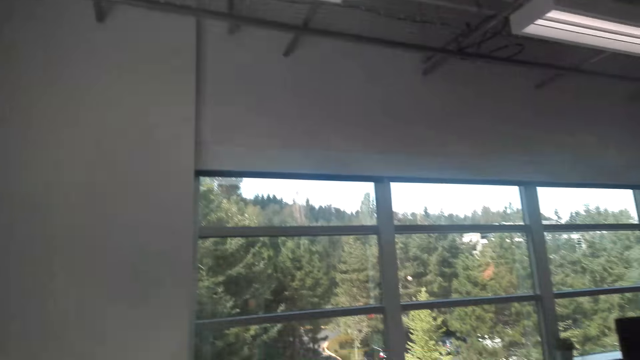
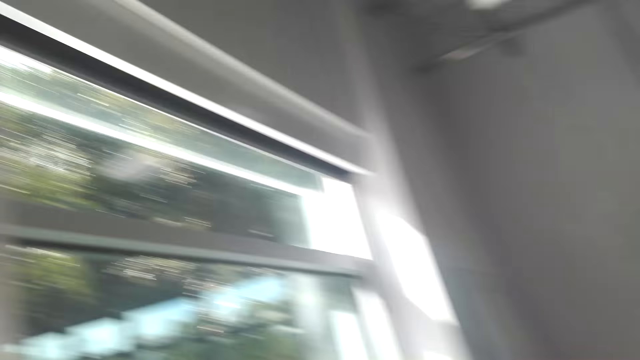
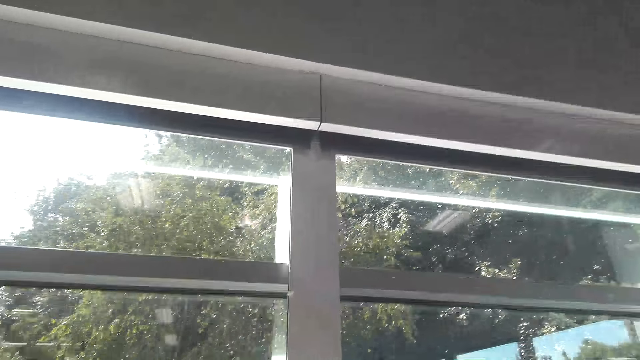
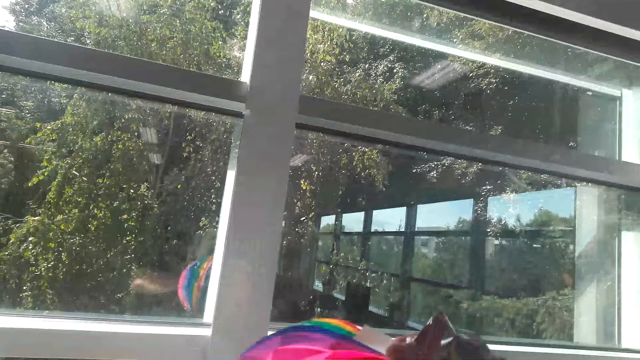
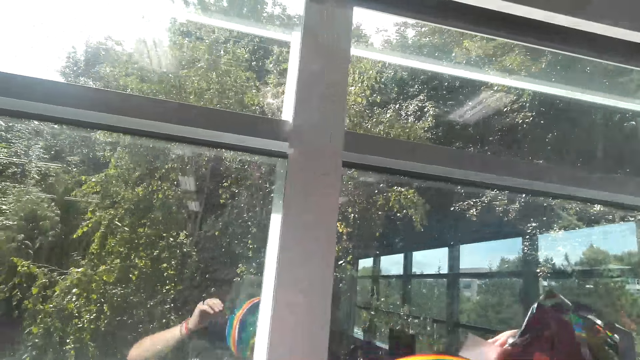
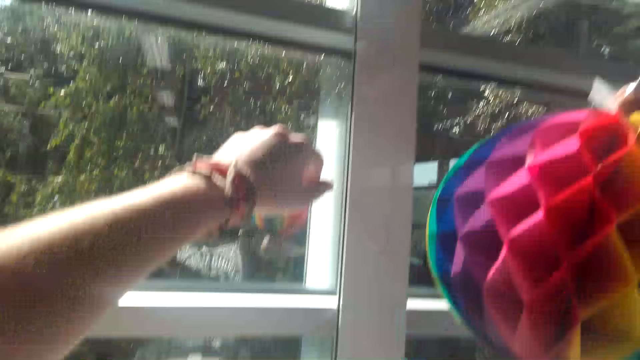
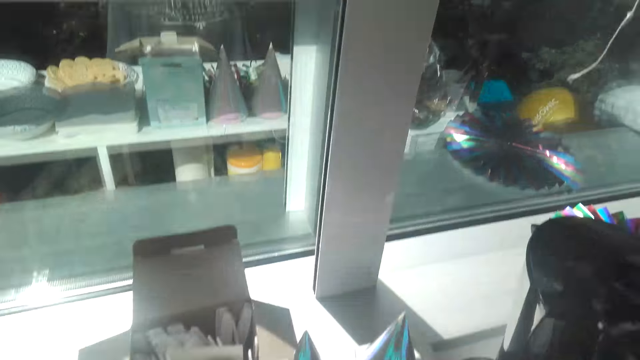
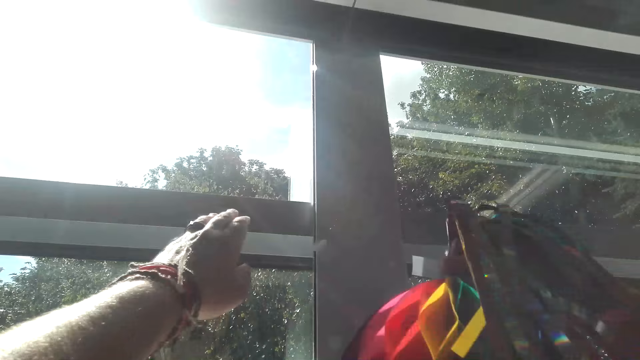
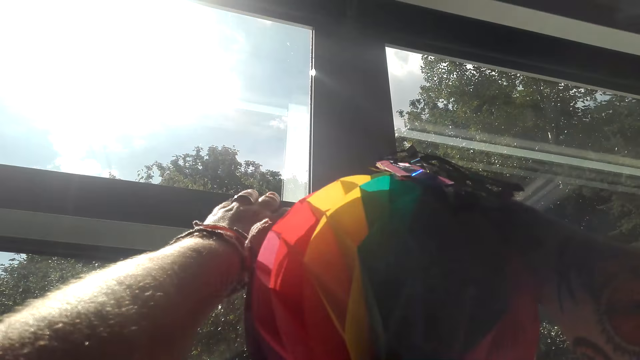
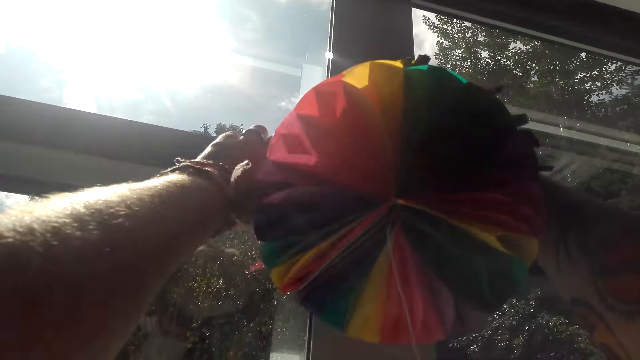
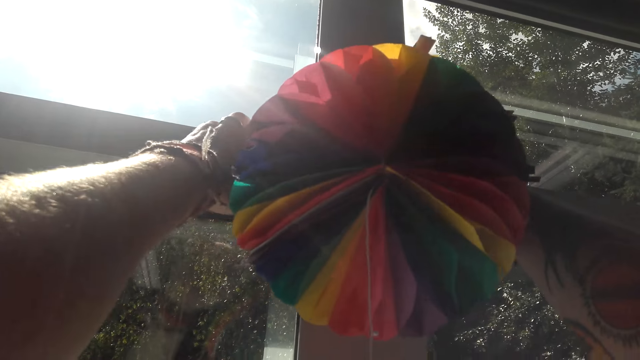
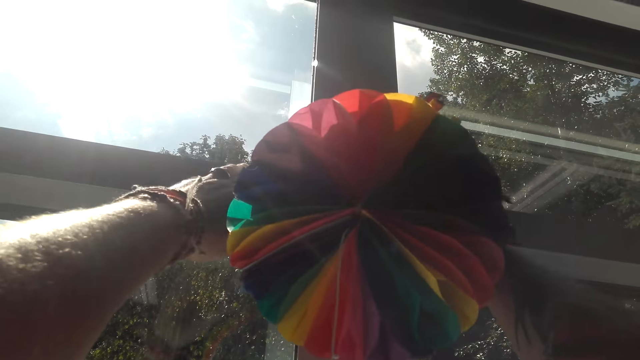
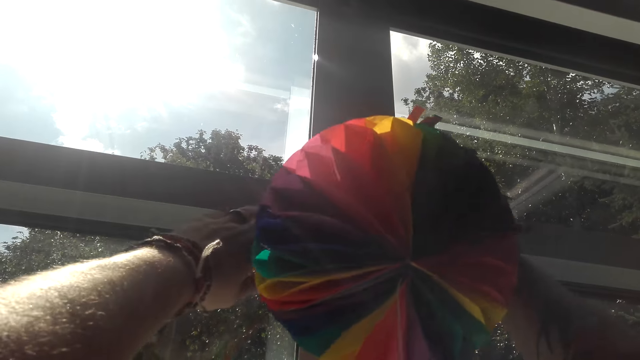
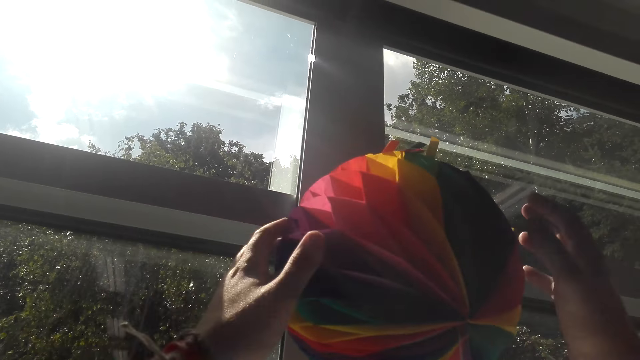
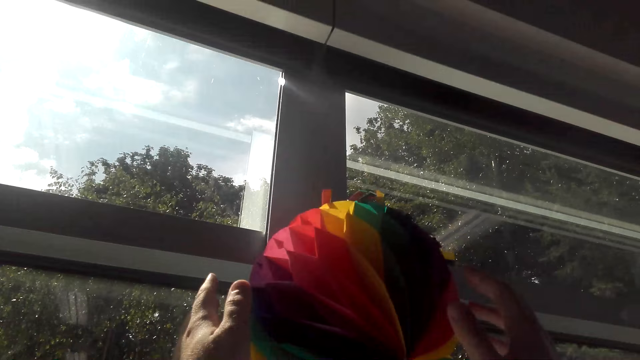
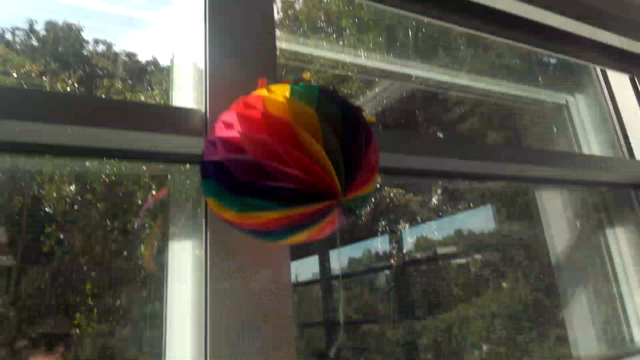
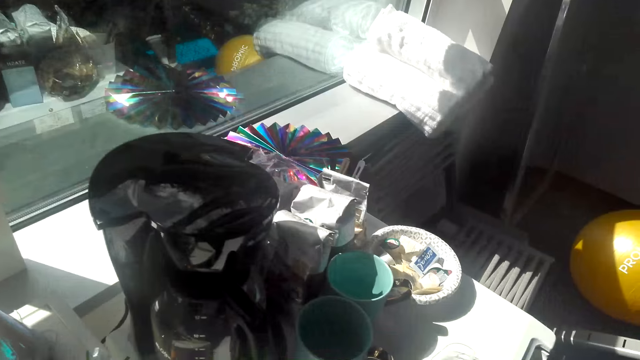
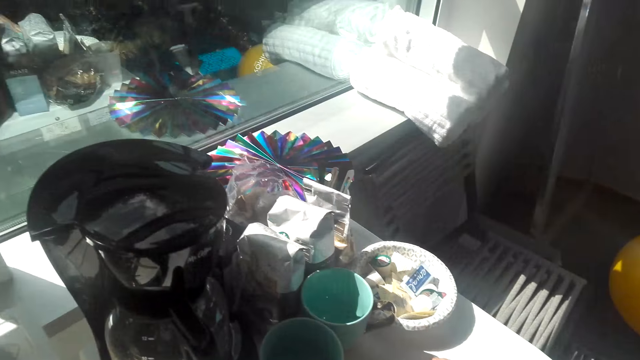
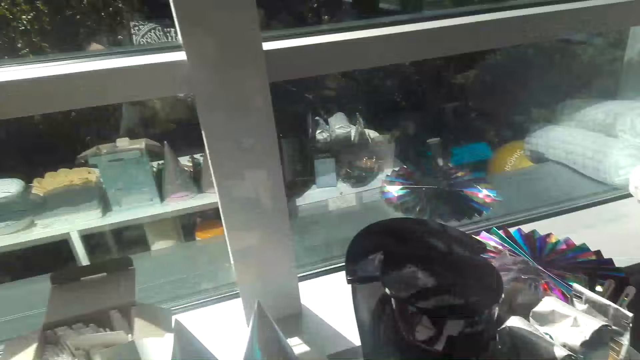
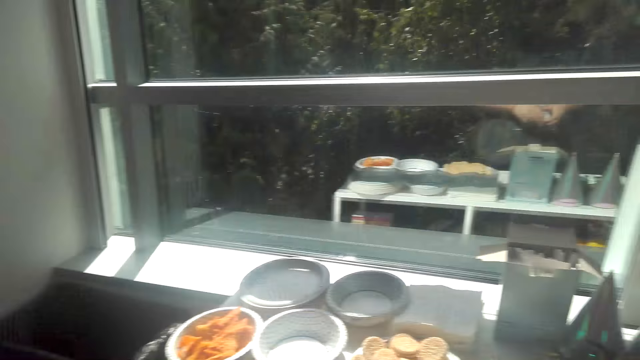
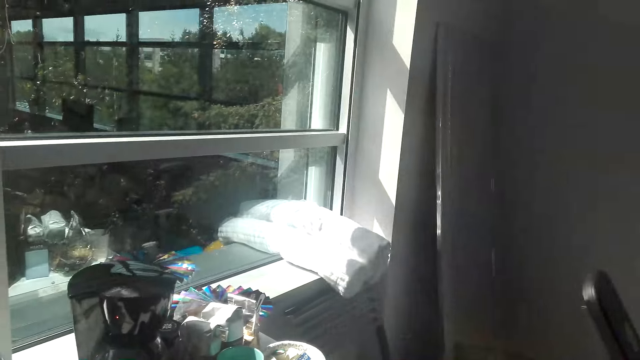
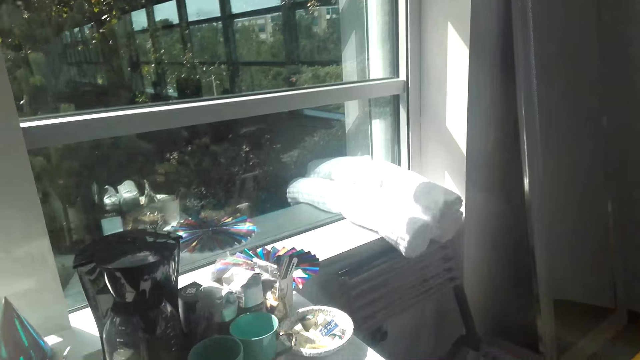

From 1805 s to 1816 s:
The camera wearer looks around the house. They walk around the room. They lift up the decorative ribbon. They hang the decorative ribbon in the wall. They walk around the room.

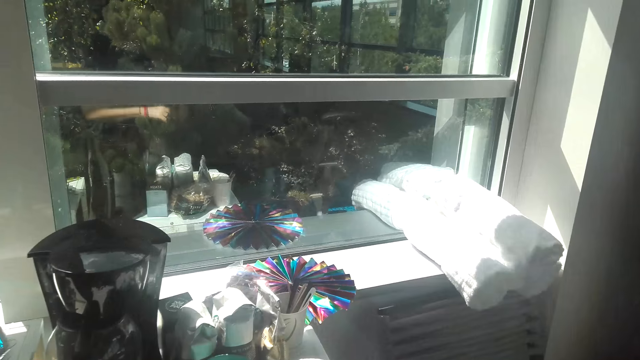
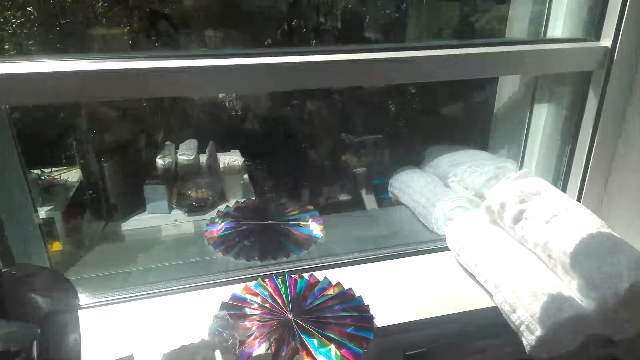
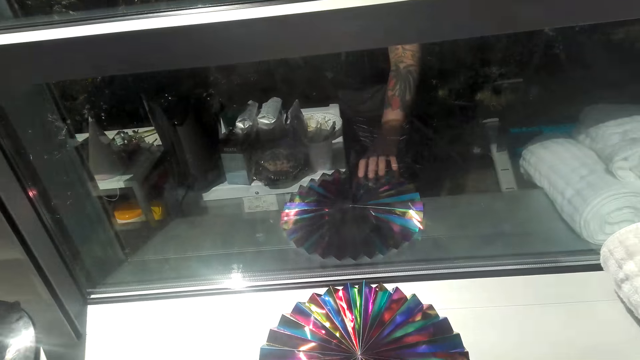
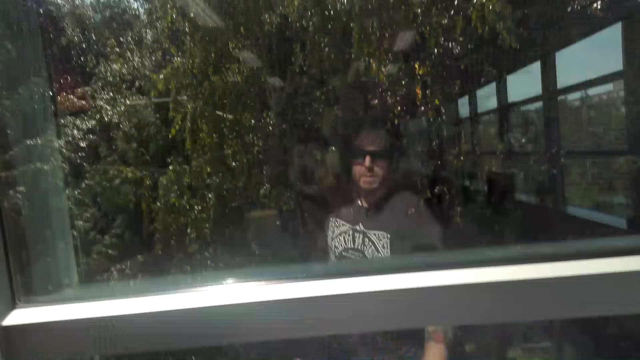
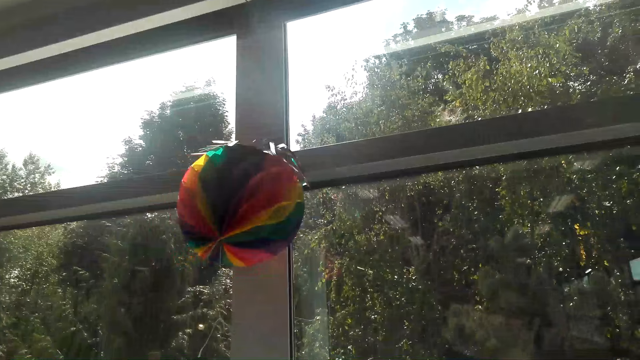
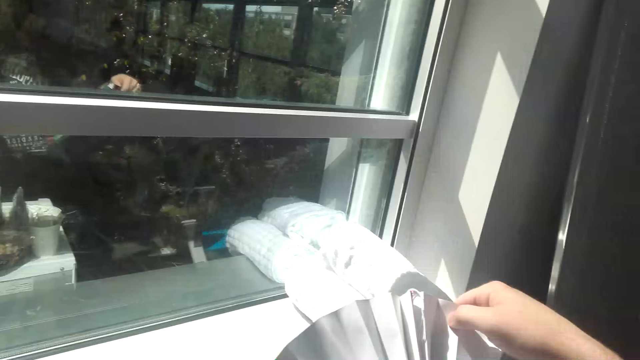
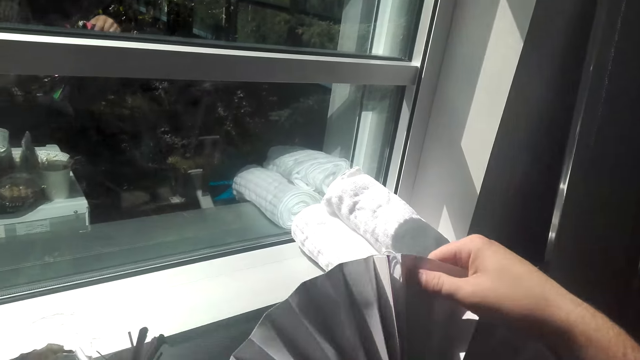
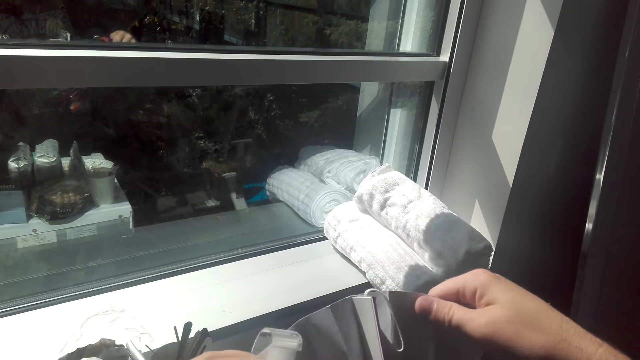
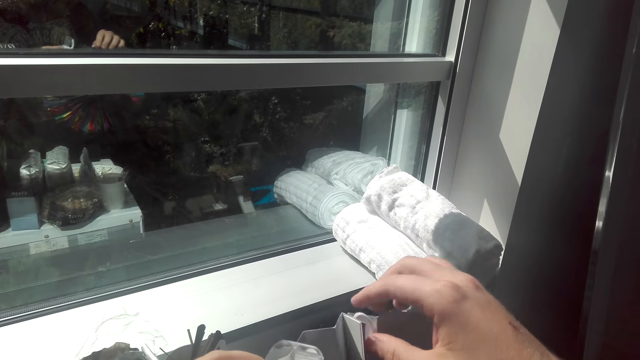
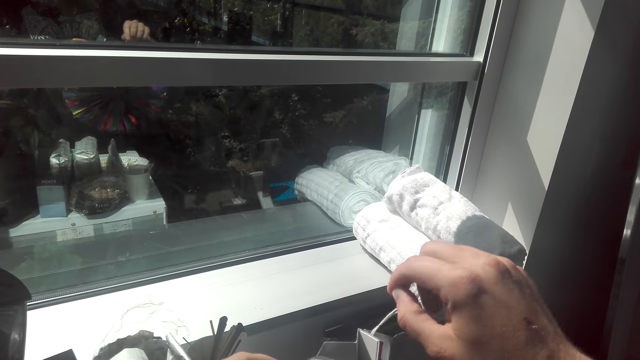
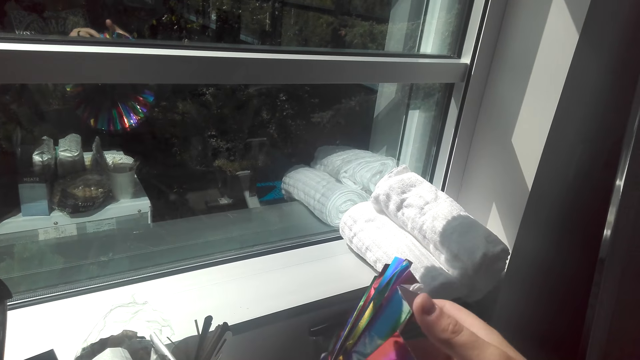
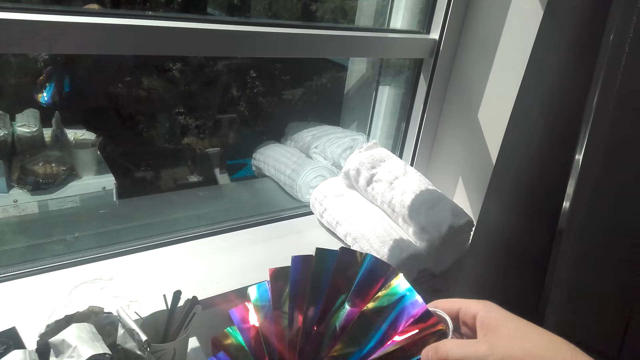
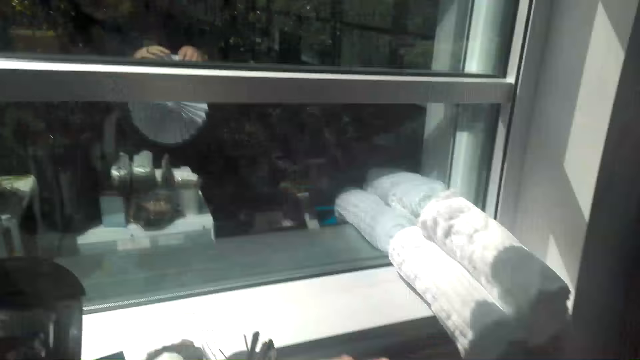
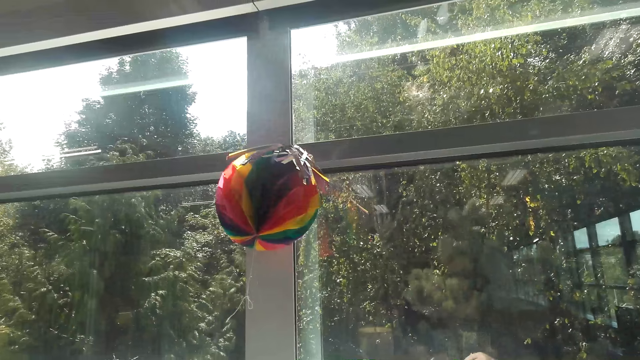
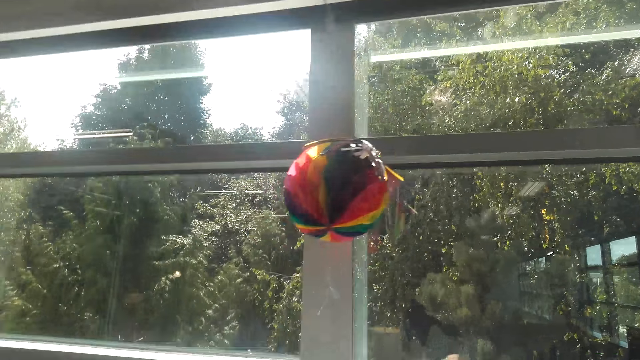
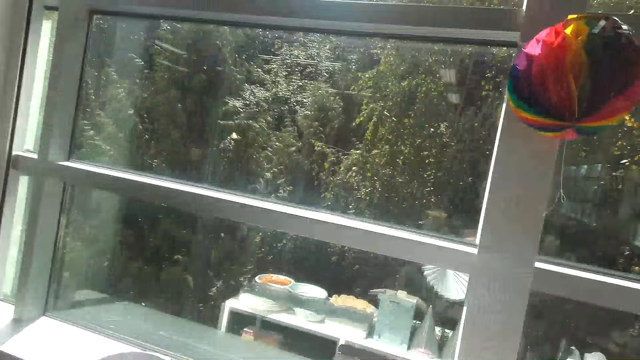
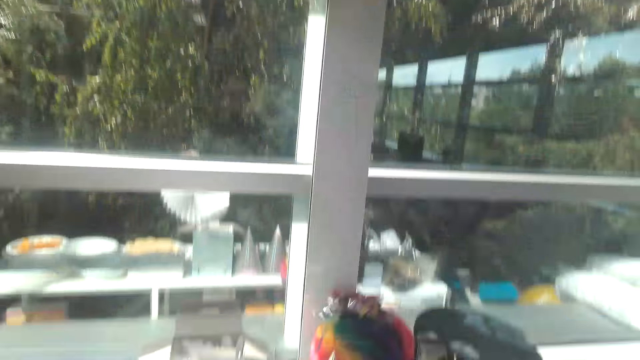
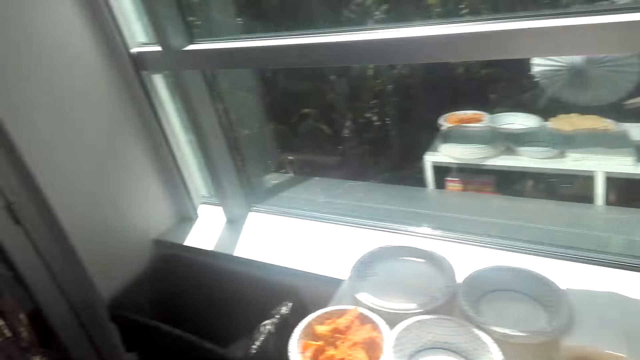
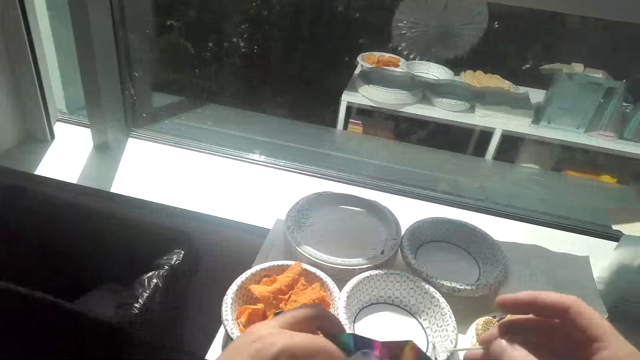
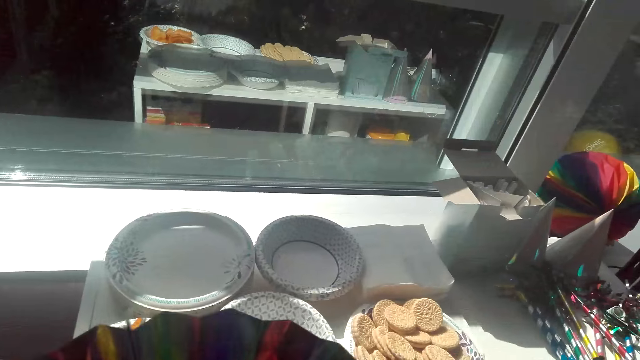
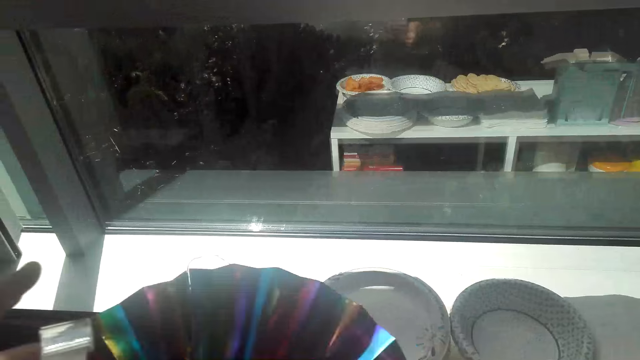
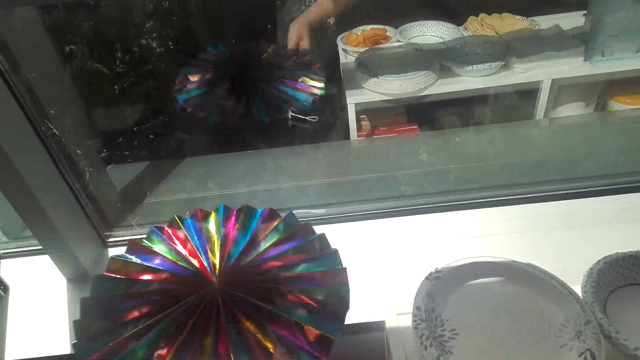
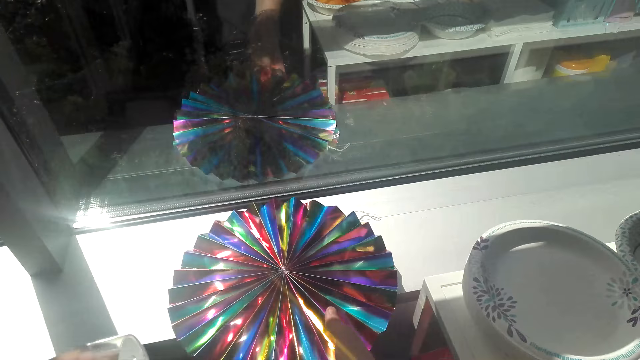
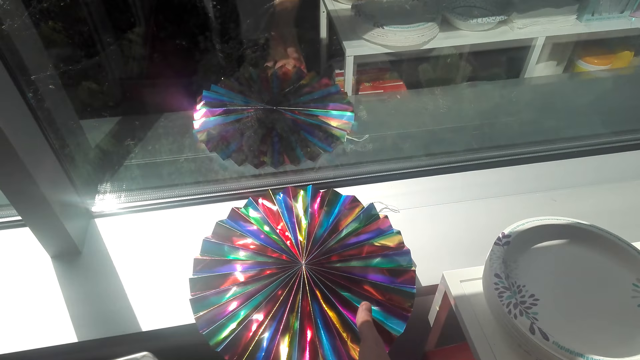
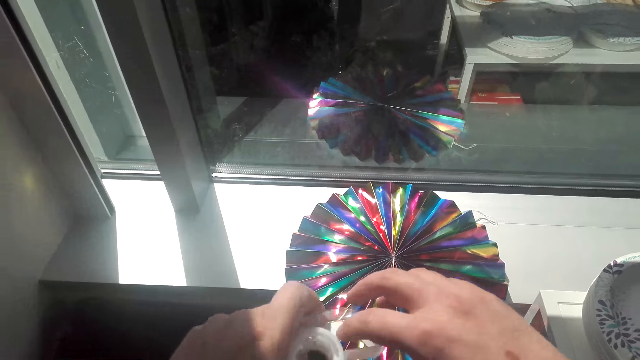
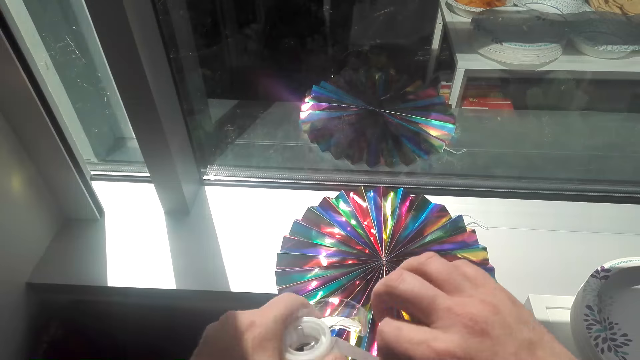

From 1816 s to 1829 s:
The camera wearer picks up the decoration from the table. They touch the decorative ribbon. They align the decoration. They walk around the room. They touch the decorative ribbon. They place the decoration near the wall.
